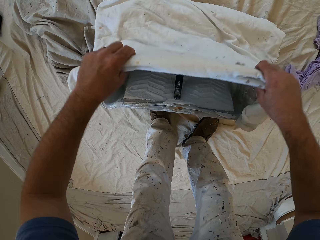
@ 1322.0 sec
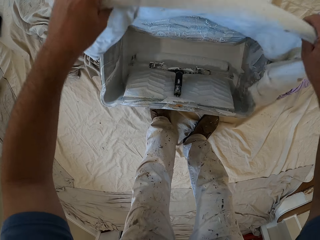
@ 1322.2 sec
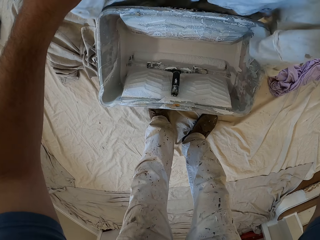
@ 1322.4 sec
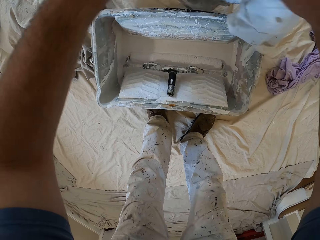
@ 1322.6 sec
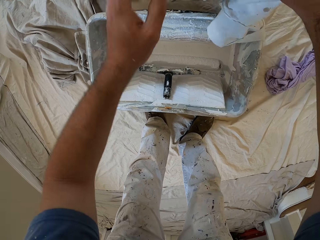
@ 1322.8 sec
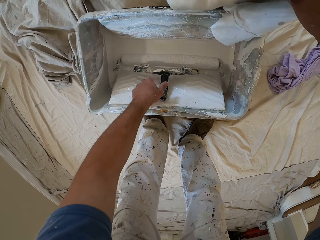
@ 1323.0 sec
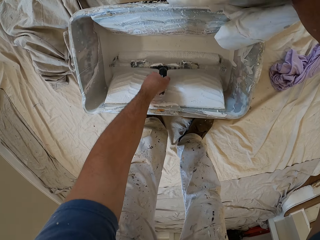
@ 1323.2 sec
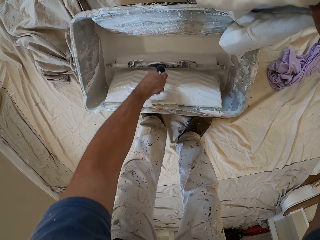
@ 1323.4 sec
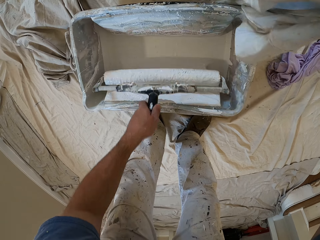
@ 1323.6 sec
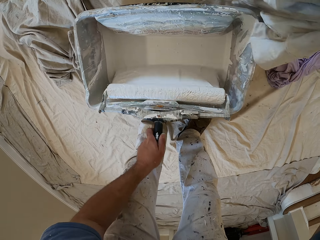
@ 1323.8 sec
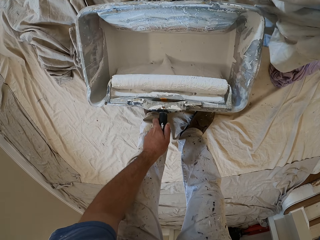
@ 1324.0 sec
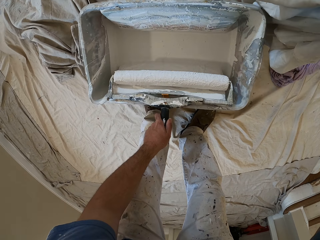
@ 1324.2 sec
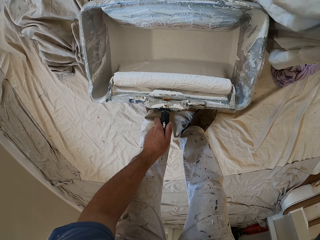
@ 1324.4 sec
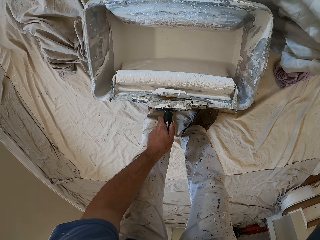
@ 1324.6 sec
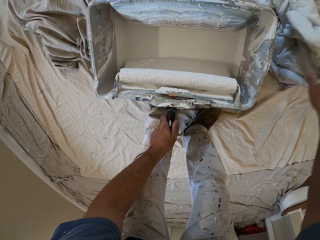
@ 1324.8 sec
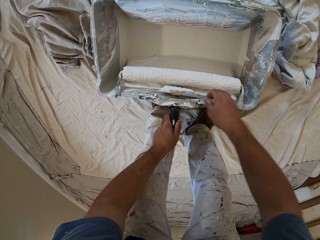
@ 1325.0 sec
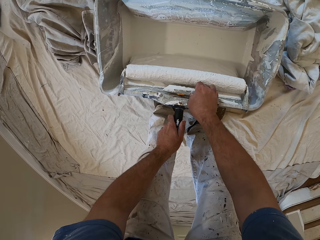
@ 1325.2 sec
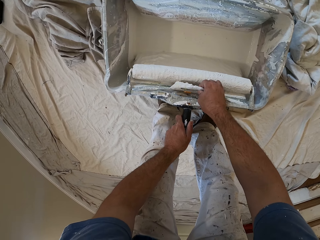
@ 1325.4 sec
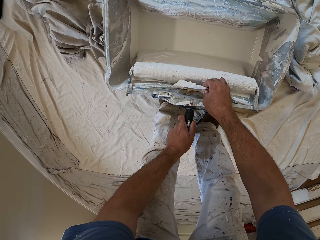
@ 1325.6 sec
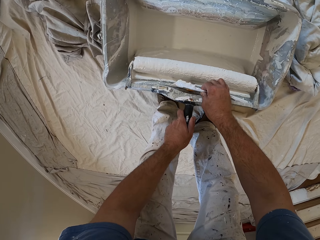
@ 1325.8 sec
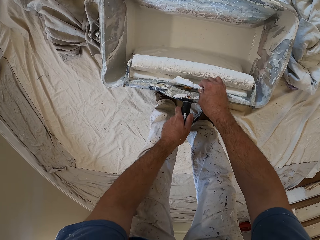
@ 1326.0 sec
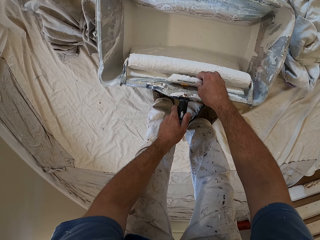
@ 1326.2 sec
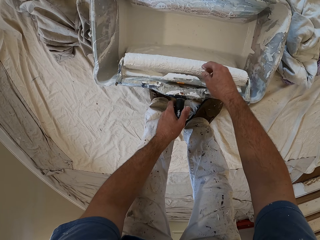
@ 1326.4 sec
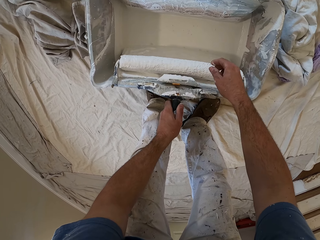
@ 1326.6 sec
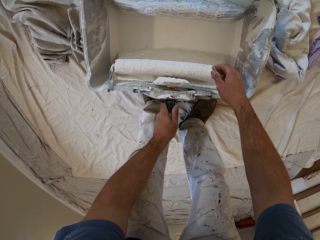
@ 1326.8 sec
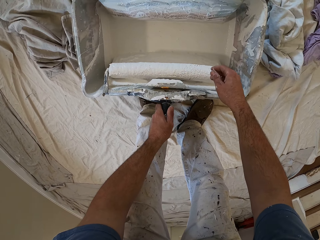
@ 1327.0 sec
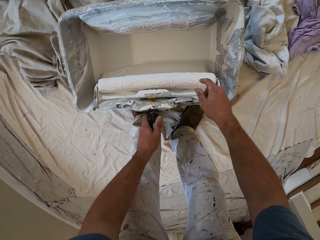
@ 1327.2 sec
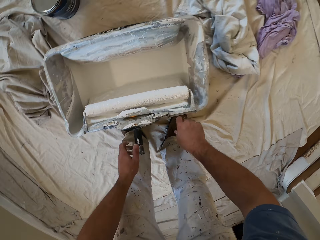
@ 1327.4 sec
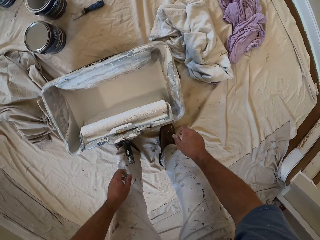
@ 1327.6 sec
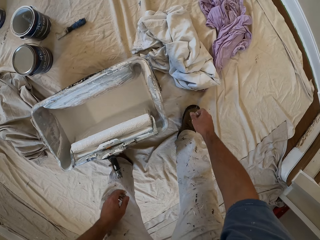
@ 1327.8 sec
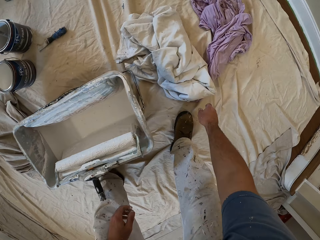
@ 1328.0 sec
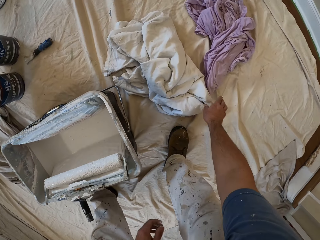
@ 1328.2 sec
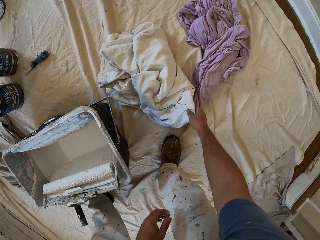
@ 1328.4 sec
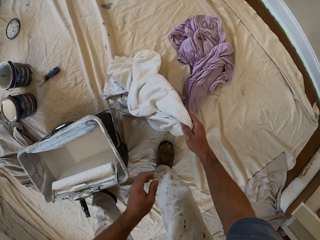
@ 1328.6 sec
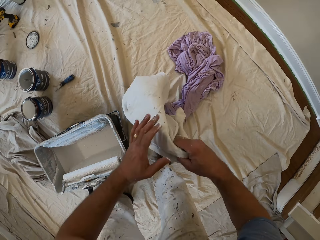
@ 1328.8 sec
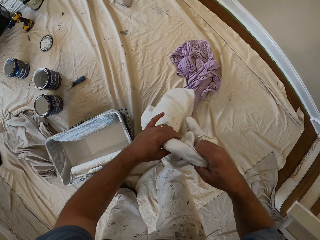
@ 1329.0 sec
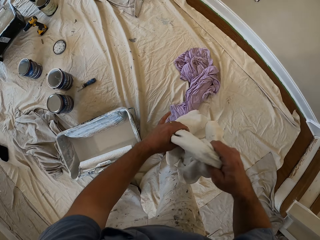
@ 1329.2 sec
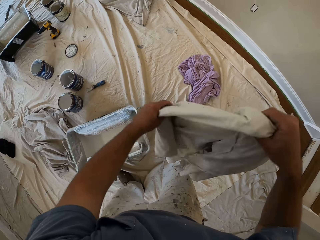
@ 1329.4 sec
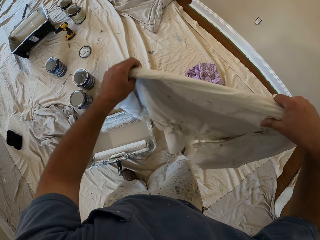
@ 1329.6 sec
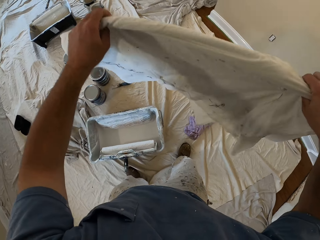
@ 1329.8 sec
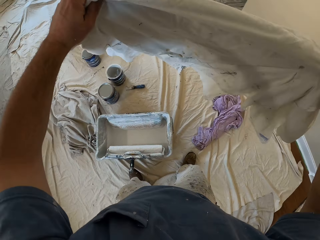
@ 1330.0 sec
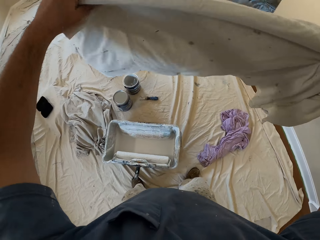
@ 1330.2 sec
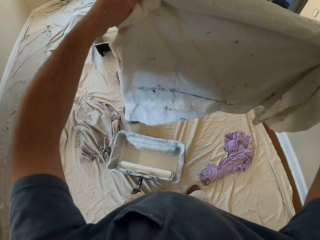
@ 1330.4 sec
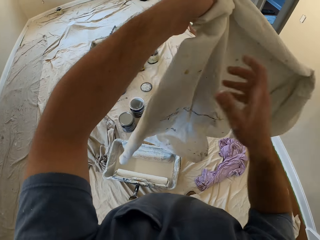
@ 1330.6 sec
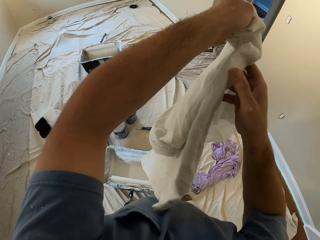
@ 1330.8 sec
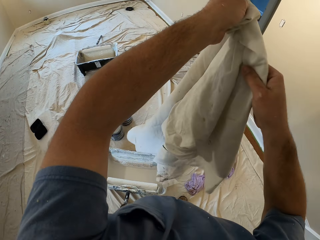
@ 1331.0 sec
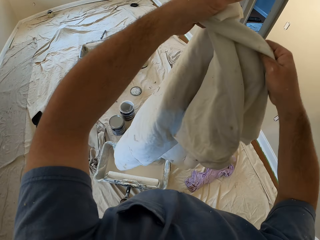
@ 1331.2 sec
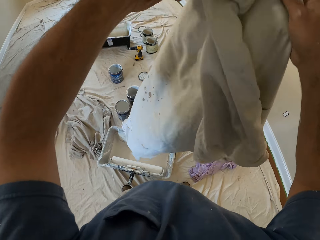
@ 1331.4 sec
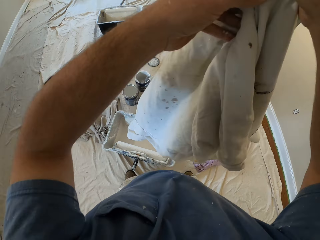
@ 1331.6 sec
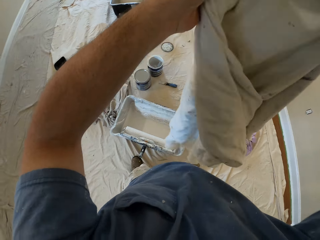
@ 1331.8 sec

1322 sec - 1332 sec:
The camera wearer removes the white cloth or material from the paint container. They hold the material with one hand. They adjust the paint brush. They pull the paint roller from the container. They put the paint roller on the edge of the container. They drop the white cloth on the floor. They touch the paint roller. They pick up the white cloth from the floor. They stretch the white cloth. They hold the material with both hands.

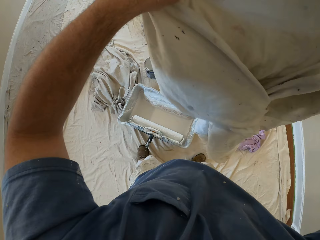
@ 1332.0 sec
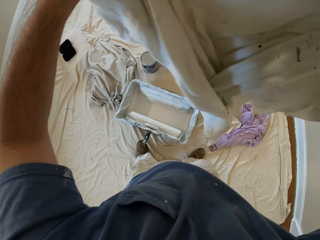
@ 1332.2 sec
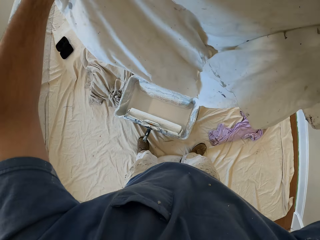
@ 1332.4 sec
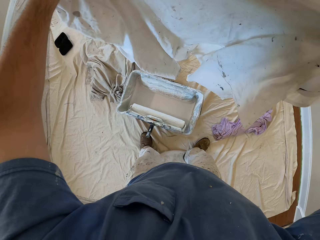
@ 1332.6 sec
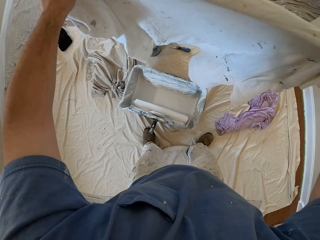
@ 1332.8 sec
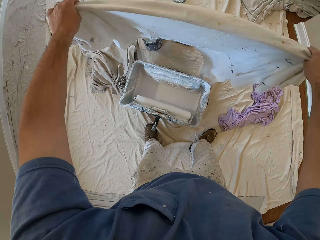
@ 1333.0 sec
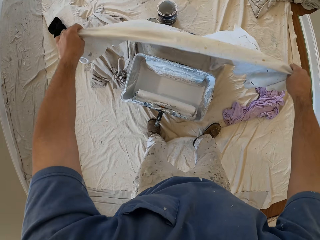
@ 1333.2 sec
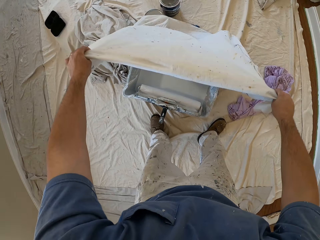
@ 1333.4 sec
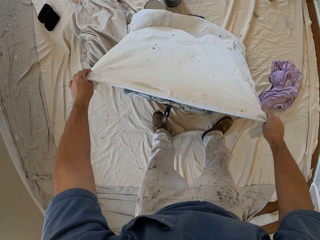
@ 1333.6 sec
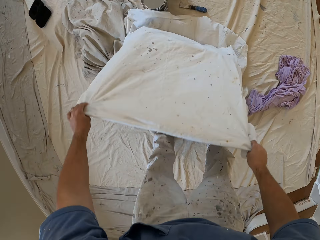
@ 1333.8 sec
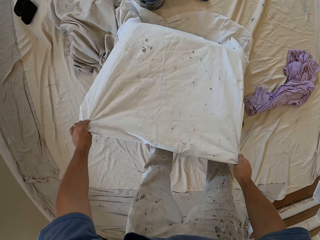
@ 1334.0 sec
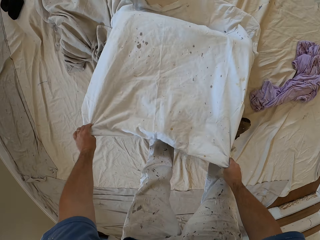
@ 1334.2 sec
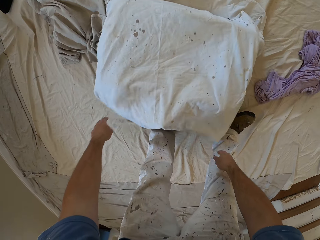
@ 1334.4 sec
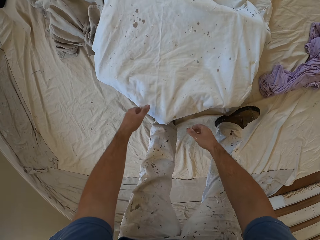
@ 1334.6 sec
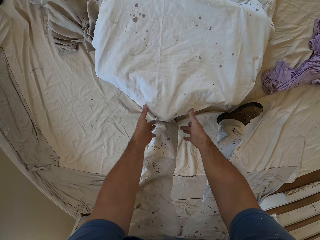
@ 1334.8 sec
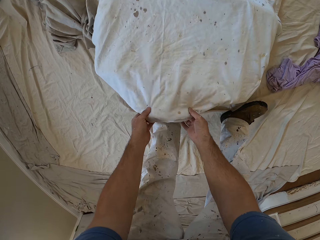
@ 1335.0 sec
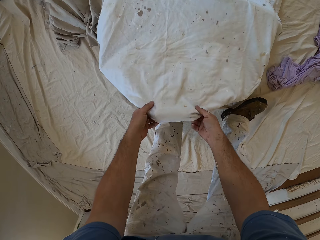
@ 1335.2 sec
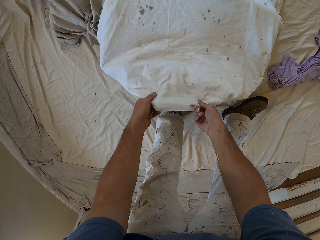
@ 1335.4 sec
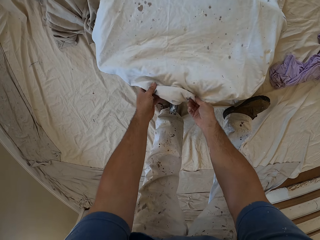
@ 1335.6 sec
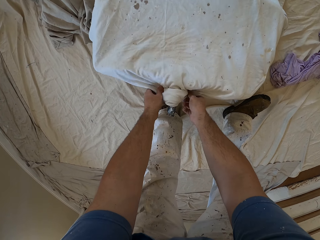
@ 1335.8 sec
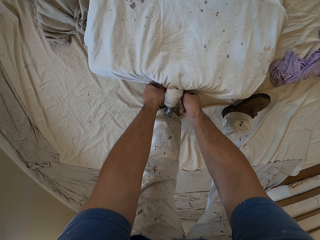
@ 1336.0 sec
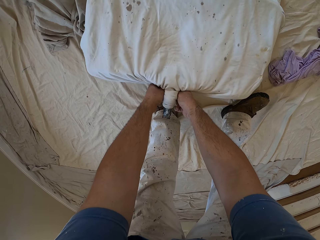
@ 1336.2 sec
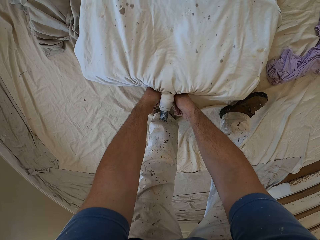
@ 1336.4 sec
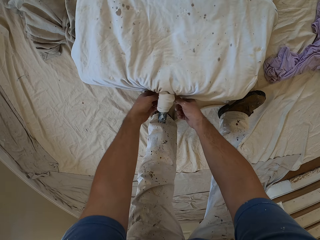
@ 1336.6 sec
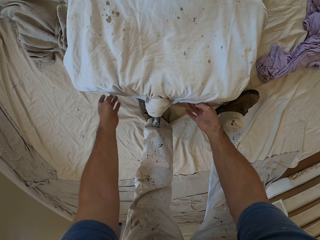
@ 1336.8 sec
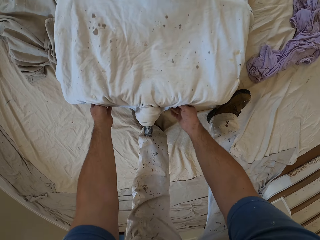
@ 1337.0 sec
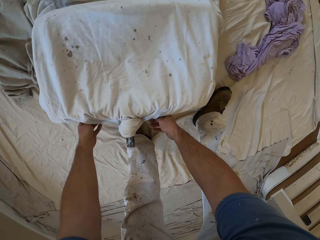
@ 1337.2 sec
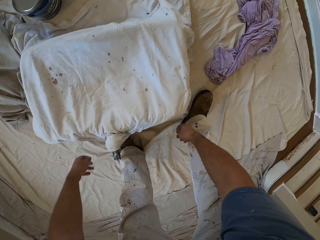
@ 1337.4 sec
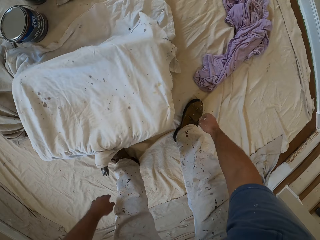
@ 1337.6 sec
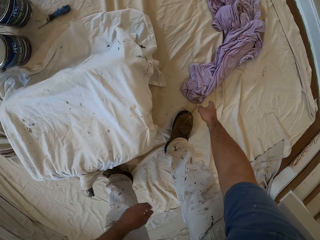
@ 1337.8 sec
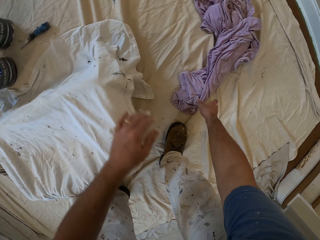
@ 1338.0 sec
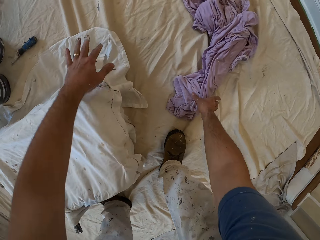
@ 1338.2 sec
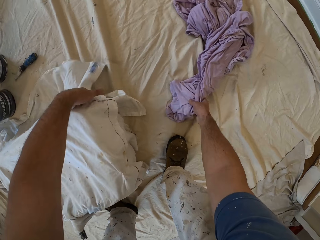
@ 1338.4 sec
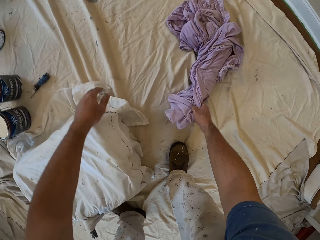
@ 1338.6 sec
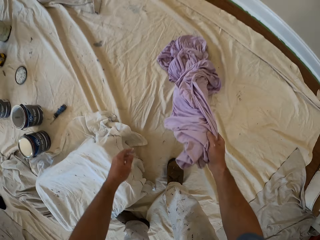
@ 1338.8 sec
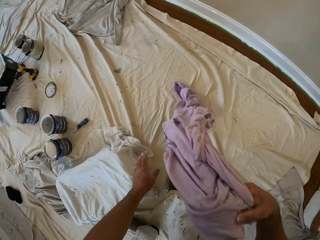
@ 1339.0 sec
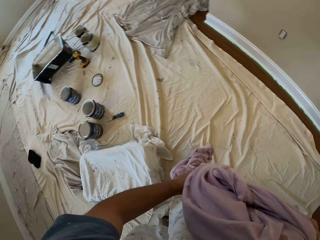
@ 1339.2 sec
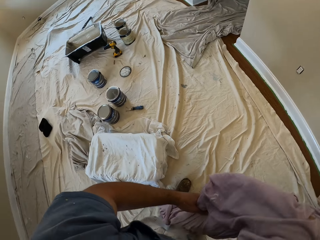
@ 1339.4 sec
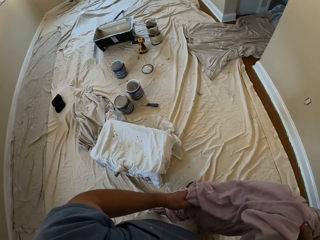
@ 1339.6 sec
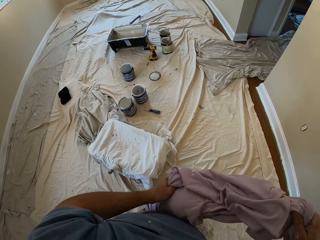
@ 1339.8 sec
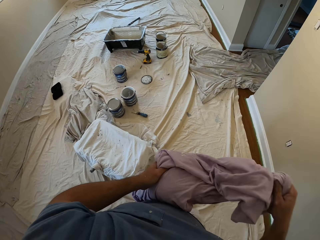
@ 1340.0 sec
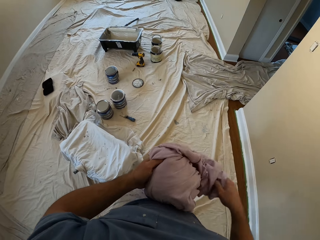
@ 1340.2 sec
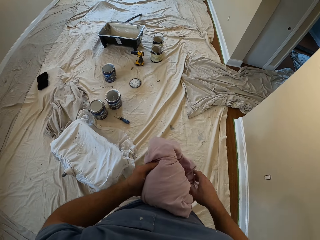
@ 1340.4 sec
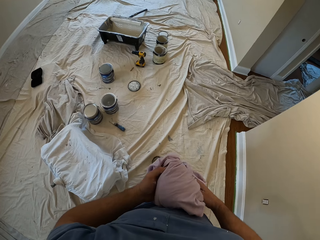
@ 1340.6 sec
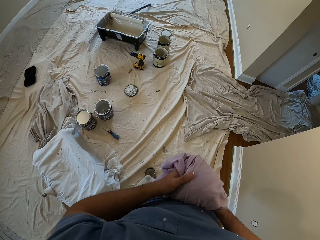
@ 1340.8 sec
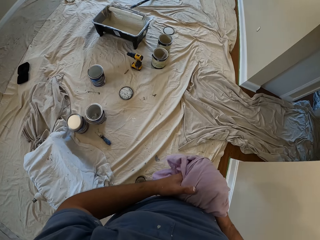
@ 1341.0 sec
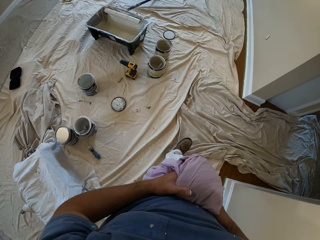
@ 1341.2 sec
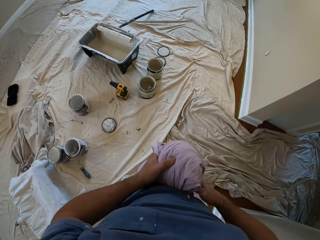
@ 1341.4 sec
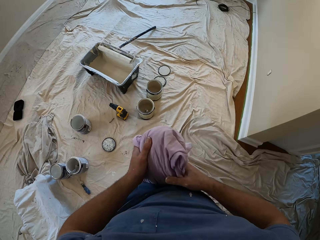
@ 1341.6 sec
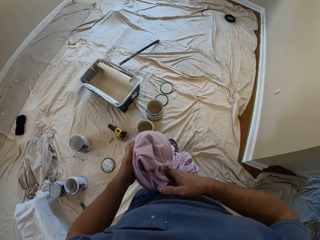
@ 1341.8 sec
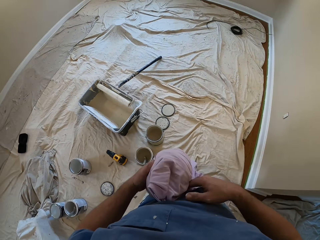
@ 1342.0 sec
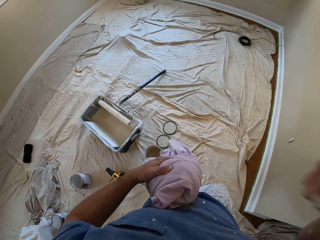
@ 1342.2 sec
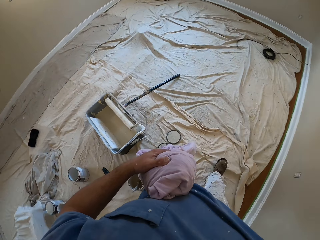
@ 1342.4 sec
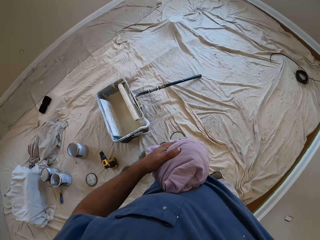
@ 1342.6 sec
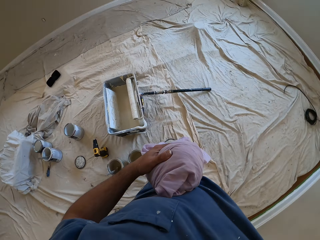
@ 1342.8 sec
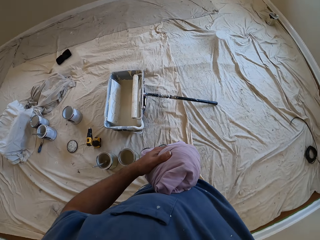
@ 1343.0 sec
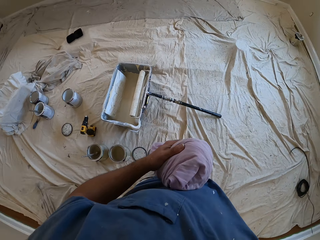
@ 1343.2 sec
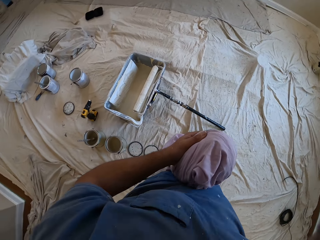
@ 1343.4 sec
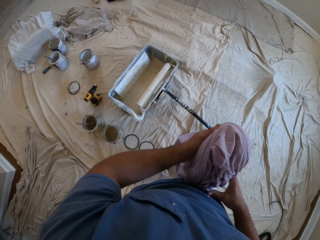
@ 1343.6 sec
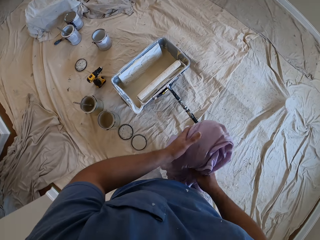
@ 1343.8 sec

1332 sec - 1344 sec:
The camera wearer lays the white cloth over the paint container. He adjusts the white cloth on the paint container. He picks up a purple cloth or material from the floor. He holds the material with both hands. He walks to the other end of the paint container. He raises his right hand briefly. He holds the material with one hand.
